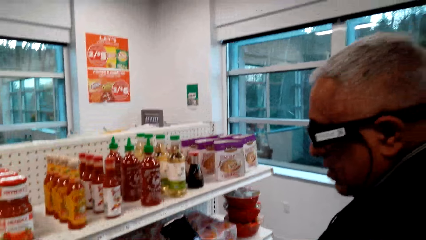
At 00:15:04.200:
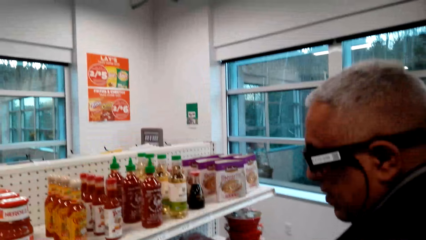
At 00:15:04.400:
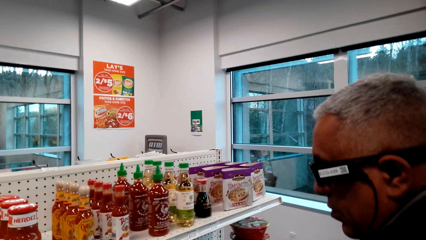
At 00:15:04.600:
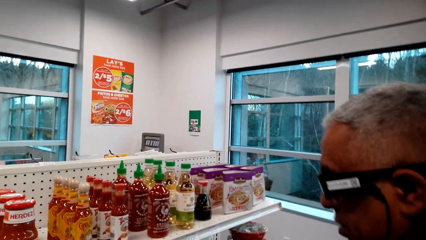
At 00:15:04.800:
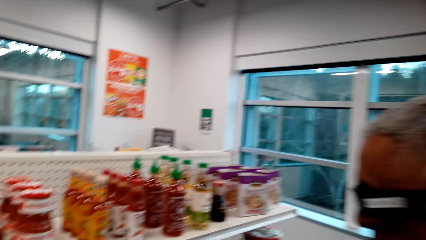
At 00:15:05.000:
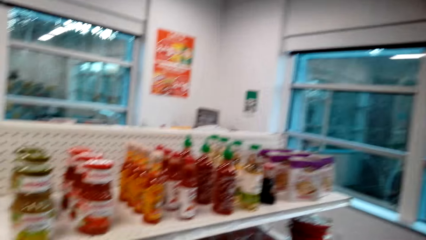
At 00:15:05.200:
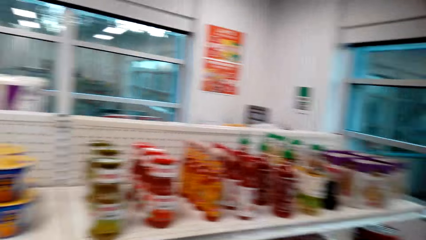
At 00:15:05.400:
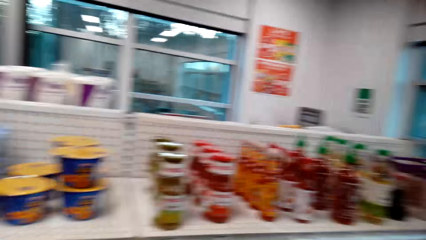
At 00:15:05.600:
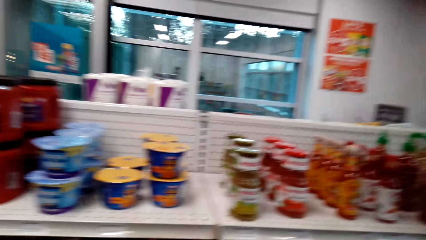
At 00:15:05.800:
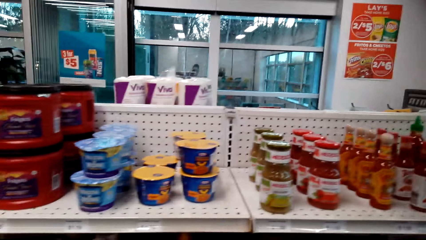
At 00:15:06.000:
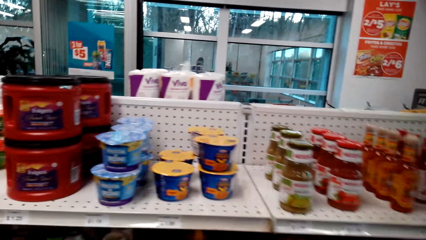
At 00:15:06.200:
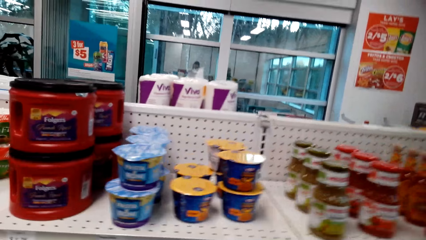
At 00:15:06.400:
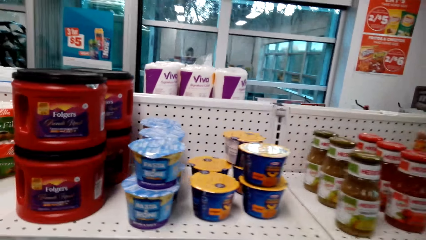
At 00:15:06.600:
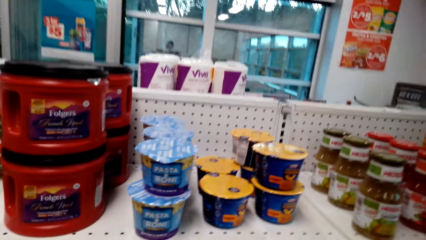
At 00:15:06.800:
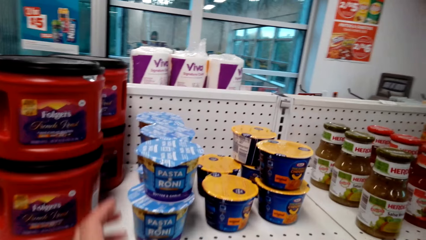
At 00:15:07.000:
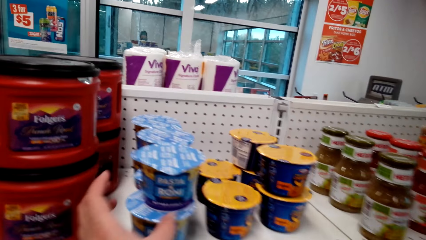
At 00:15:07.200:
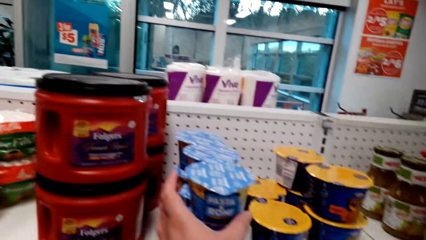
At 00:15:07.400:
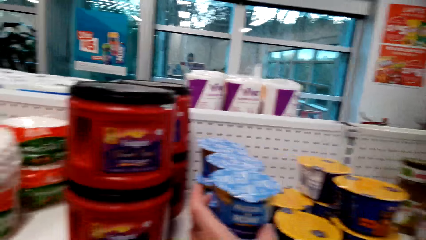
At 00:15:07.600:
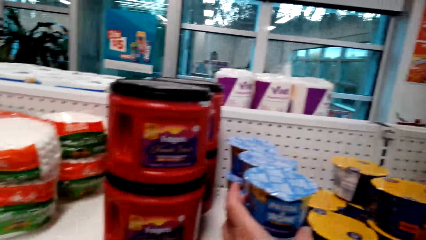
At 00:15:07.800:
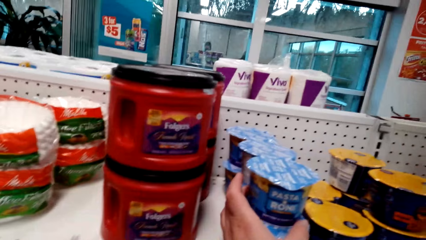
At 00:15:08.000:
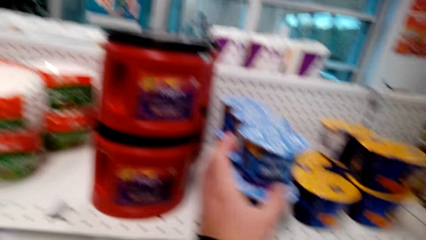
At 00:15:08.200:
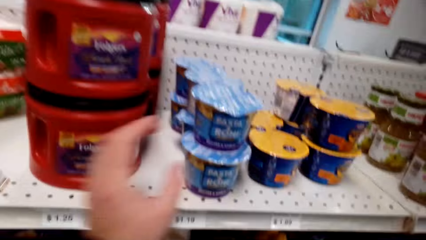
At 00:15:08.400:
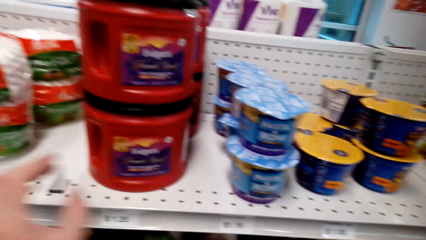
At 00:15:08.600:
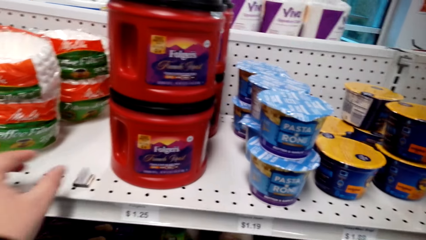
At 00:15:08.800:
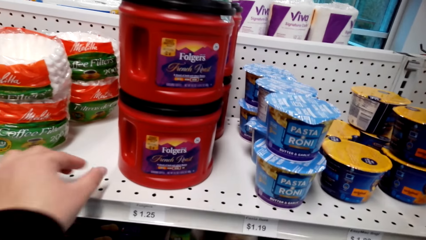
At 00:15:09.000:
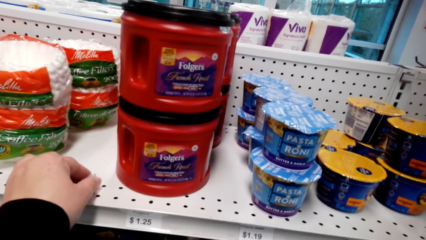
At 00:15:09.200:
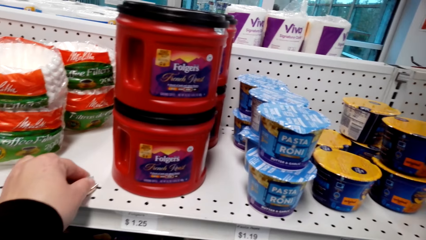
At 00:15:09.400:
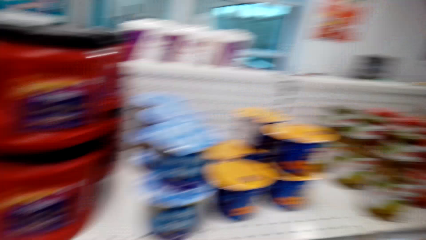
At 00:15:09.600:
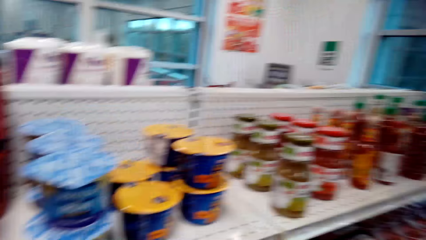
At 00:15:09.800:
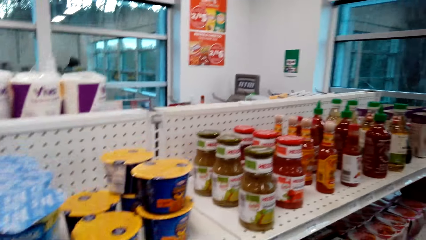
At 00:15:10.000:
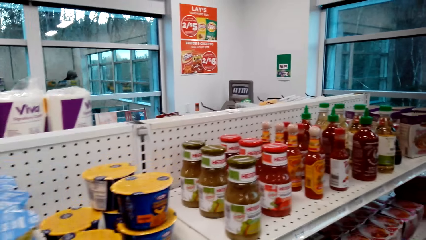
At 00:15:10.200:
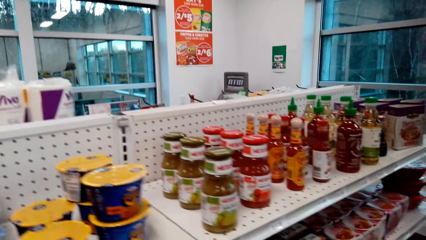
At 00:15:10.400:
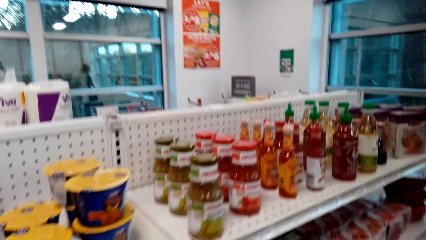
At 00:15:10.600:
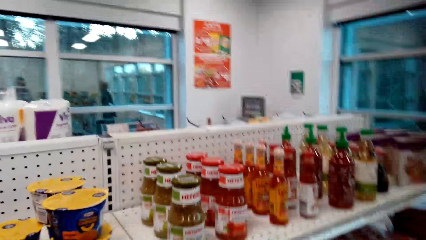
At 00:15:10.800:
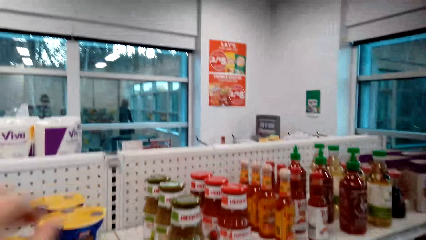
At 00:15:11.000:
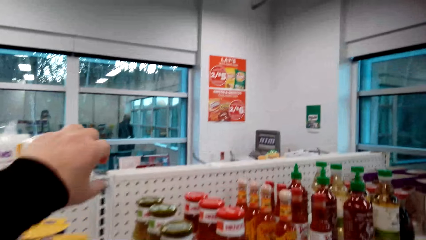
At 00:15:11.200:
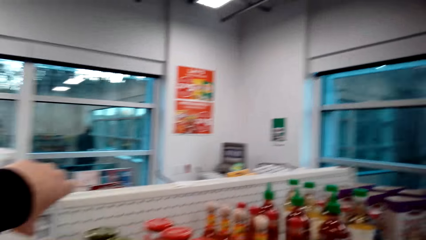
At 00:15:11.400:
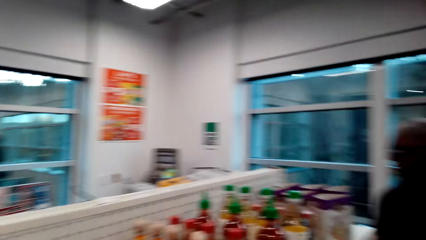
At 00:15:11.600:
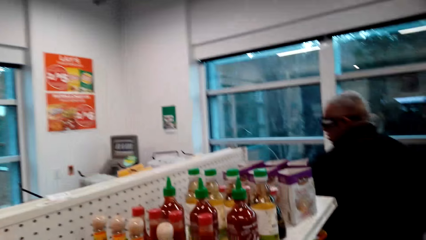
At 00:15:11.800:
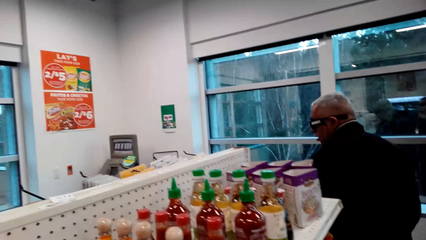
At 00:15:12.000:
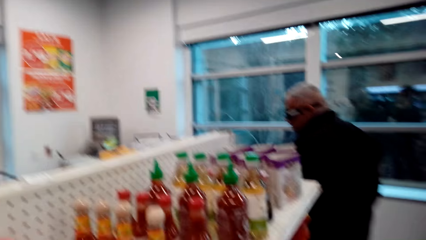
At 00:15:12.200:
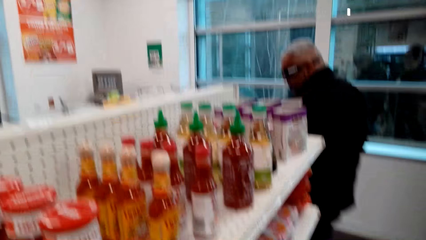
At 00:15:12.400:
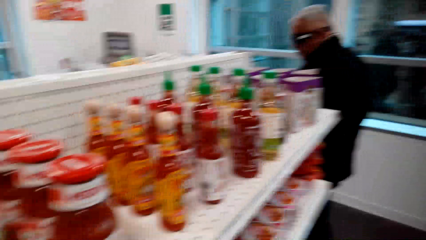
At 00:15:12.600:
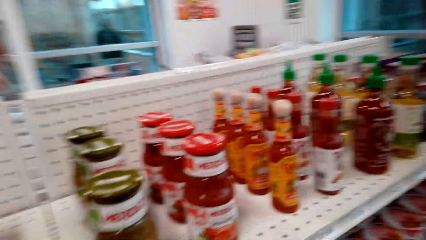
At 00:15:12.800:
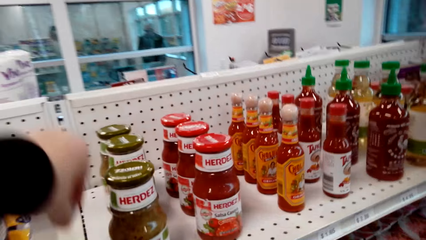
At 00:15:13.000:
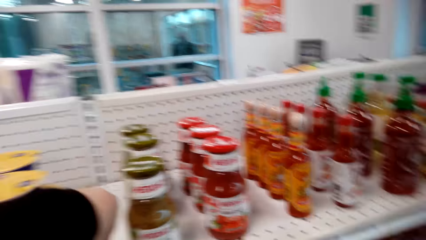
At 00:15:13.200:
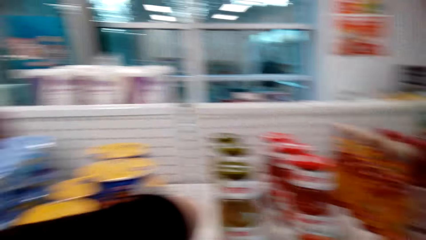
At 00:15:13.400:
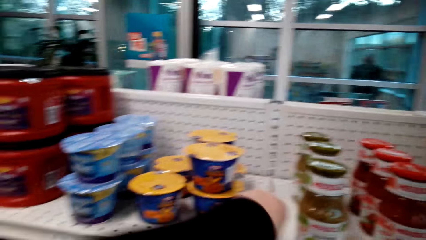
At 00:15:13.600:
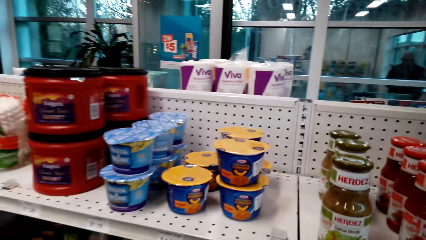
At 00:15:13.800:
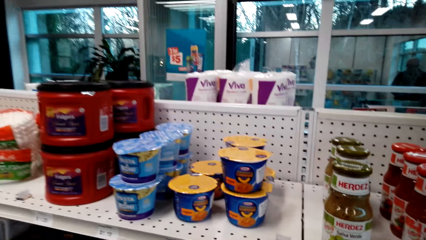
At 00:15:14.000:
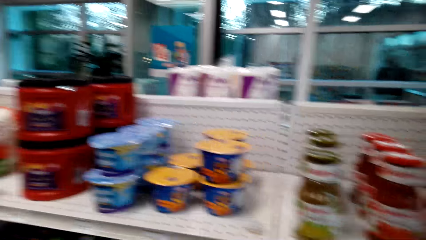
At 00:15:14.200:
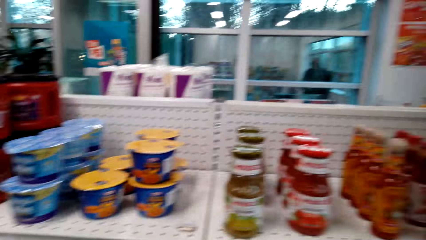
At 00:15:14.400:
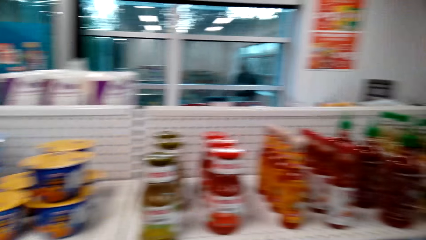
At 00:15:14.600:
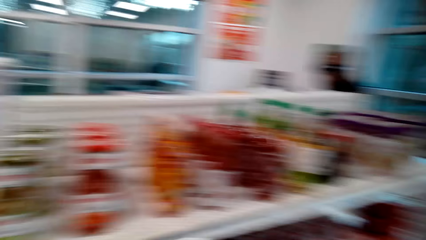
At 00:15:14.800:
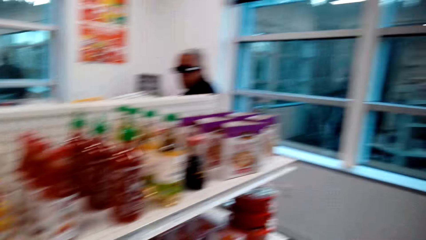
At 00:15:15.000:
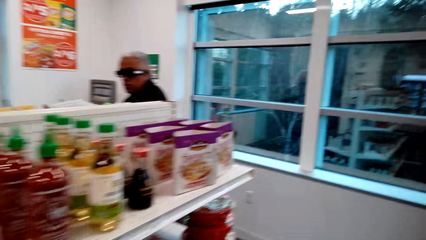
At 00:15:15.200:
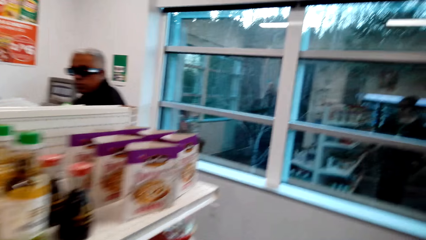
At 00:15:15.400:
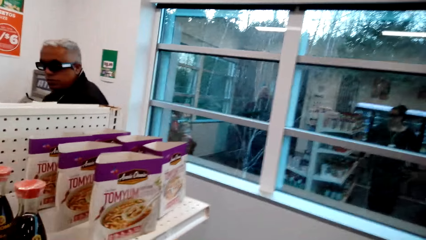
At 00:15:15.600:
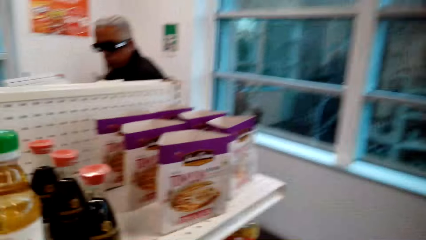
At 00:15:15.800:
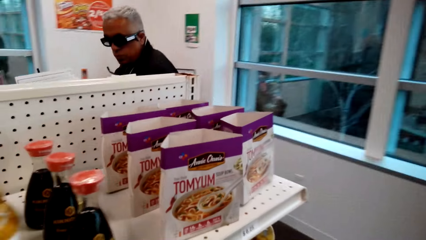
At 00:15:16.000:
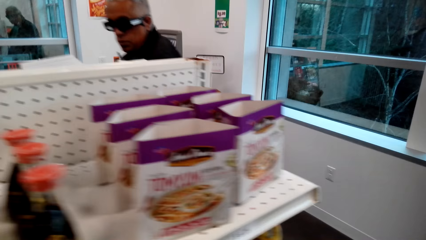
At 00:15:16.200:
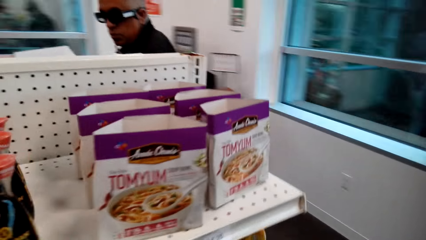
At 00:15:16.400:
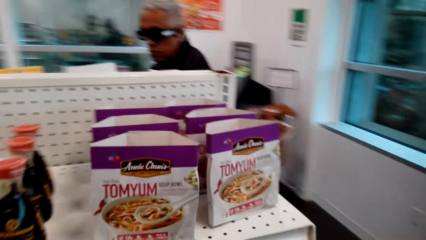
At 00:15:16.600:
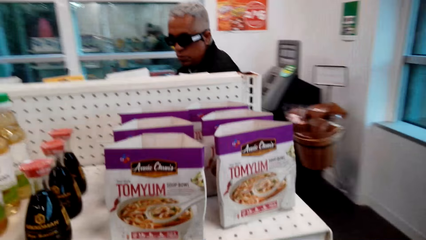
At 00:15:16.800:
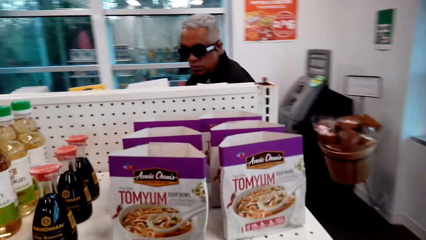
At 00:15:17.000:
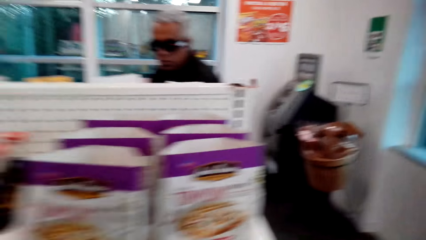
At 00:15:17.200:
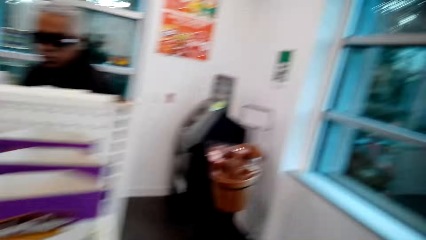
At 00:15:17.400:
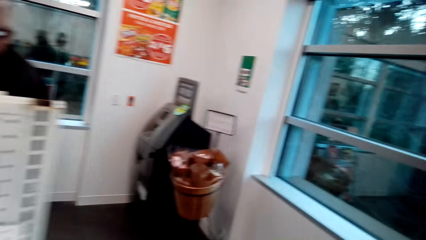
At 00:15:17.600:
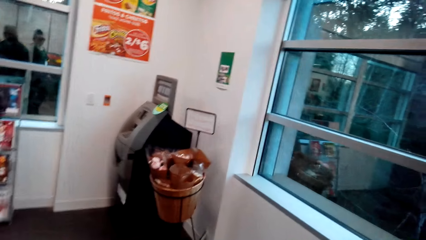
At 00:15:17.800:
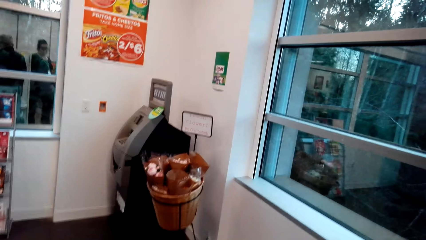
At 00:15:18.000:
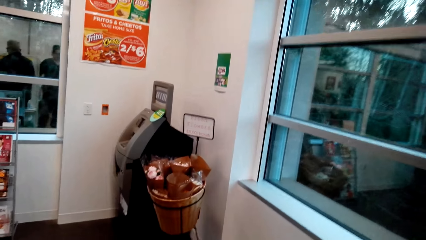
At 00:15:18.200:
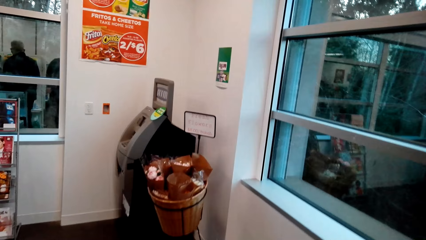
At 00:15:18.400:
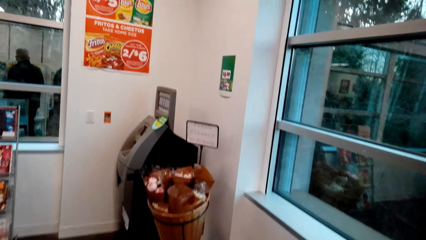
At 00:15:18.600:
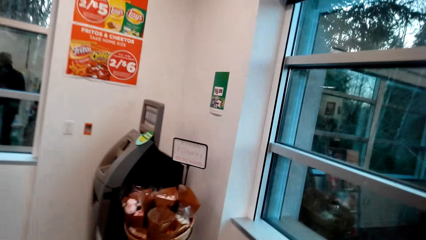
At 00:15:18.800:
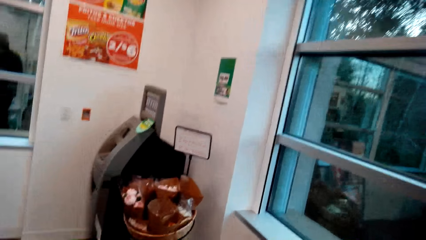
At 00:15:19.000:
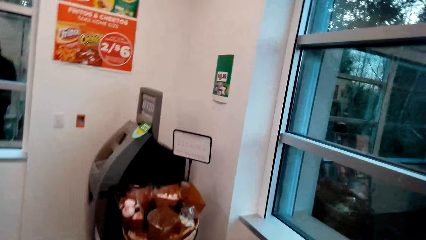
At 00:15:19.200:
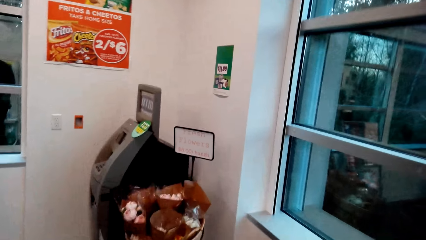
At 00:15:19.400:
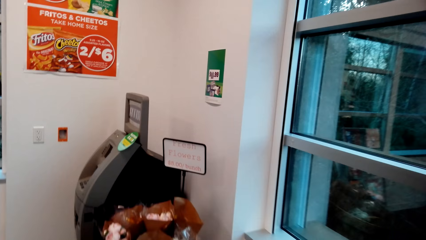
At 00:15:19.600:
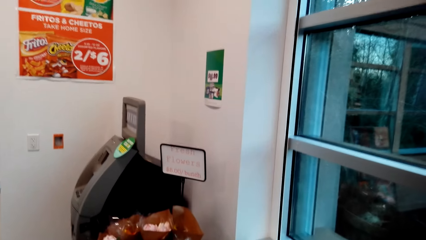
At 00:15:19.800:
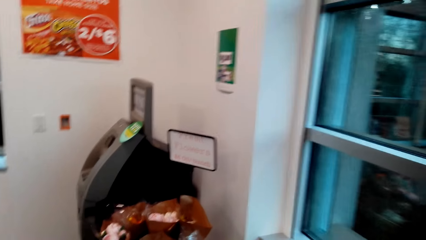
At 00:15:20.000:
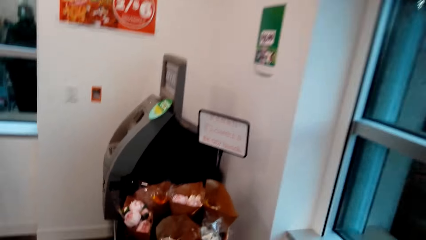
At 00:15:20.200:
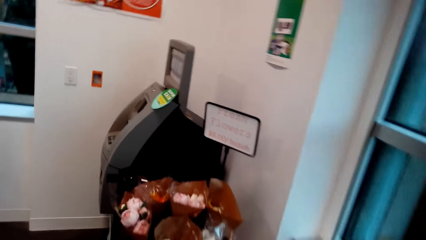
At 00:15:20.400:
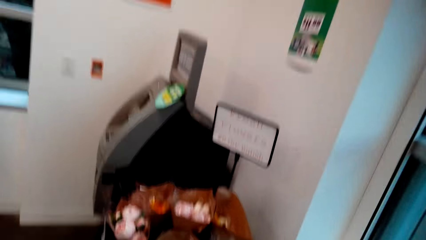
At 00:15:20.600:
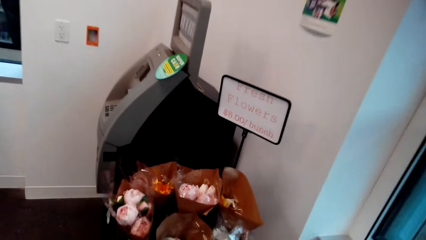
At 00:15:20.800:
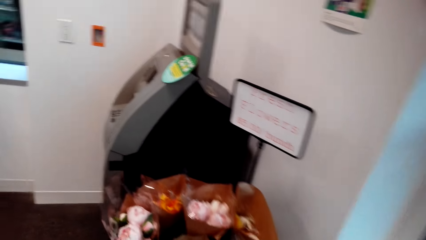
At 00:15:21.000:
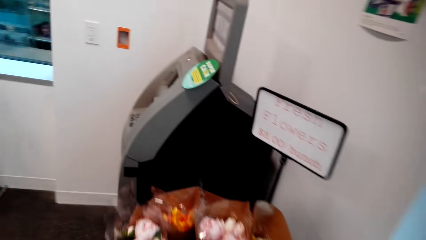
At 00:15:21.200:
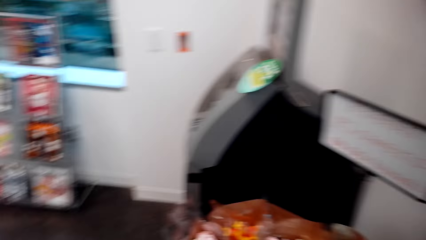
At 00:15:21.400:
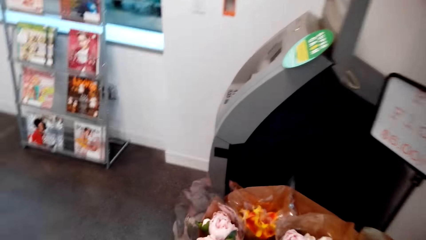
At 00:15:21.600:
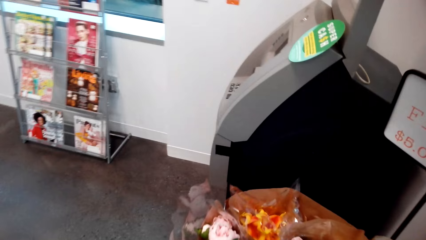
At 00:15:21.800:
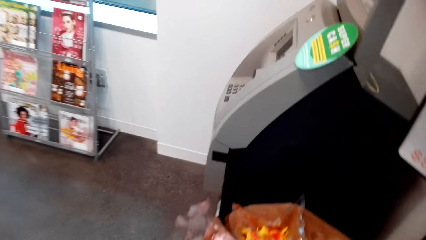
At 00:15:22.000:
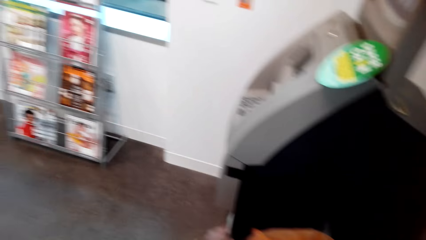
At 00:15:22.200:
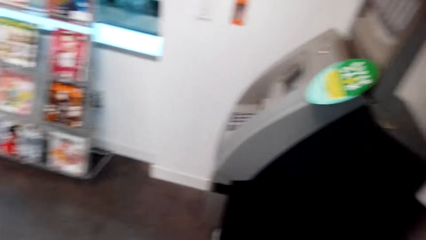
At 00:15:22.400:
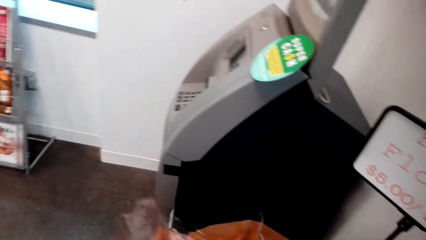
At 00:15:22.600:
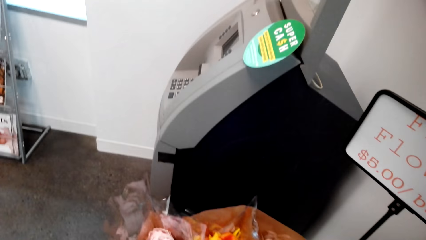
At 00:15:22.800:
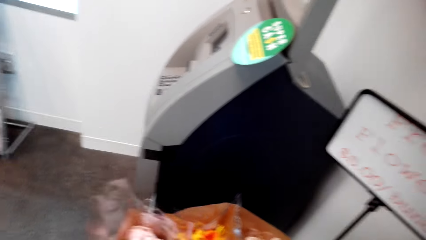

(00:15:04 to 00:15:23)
A man holds a phone in the store with the left hand. The camera wearer walks towards the shelf and talks to the man. They touch a container of something on the shelf. They check the container of pasta. They hold a magnet with the left hand on the shelf. They pick up the magnet from the shelf. They walk around in the store, move the left hand on the shelf. The man walks around in the store. The camera wearer puts the magnet on the shelf. They walk around the store. The man walks around in the store. The camera wearer walks towards a flower stand. They talk to the man.
